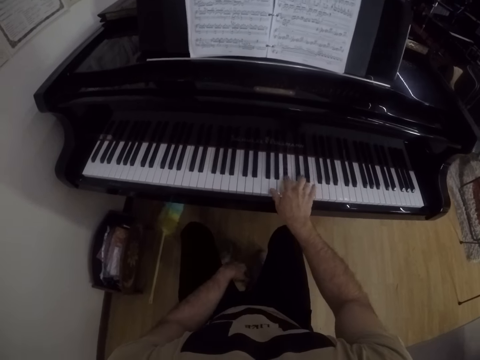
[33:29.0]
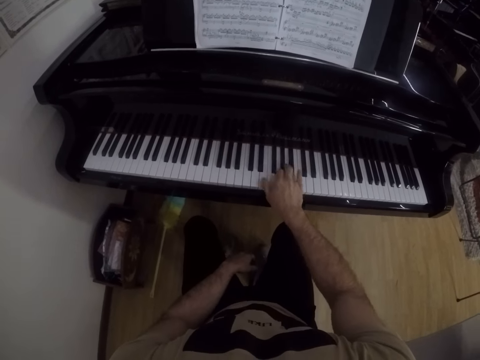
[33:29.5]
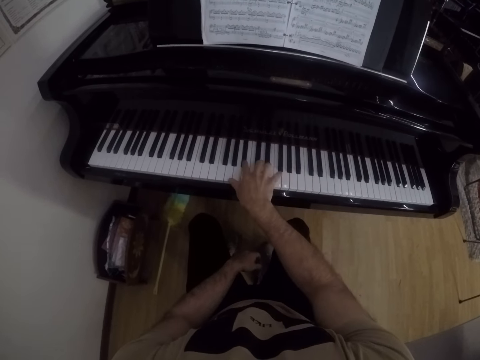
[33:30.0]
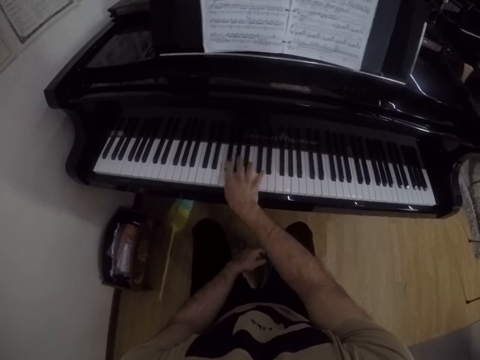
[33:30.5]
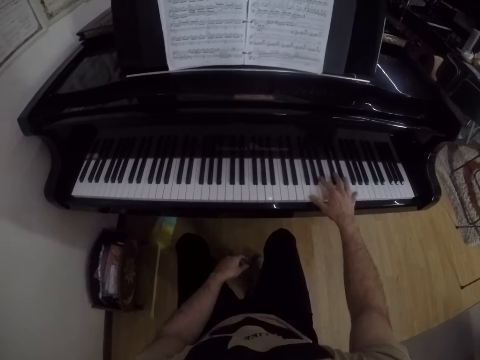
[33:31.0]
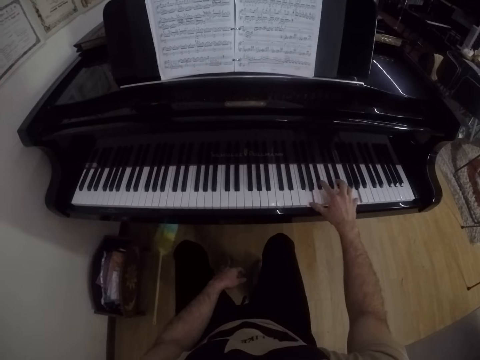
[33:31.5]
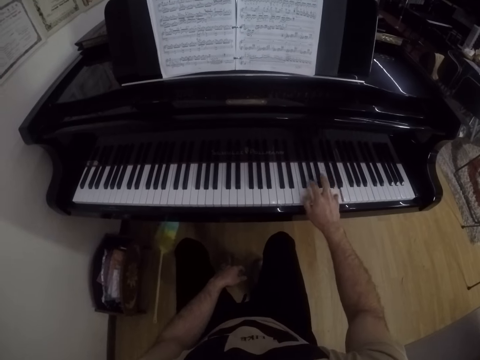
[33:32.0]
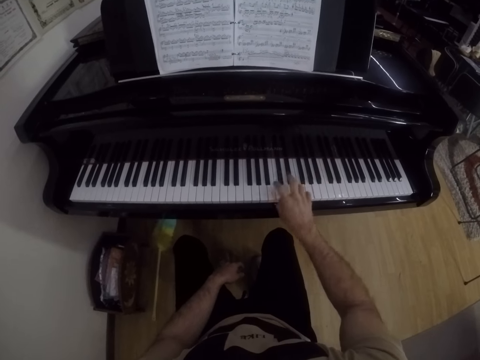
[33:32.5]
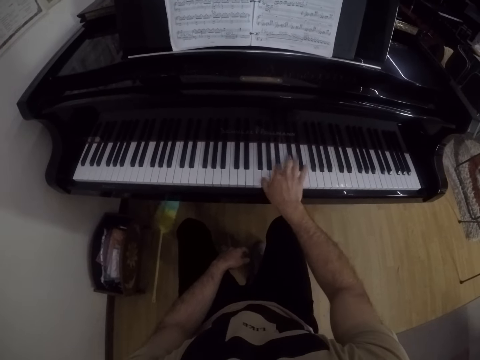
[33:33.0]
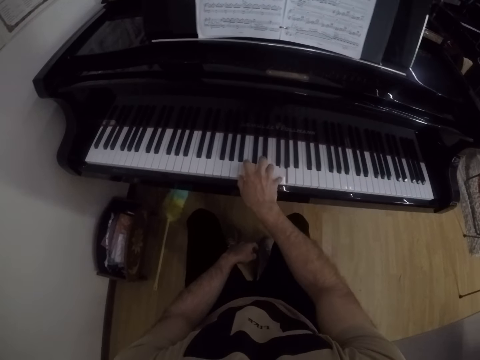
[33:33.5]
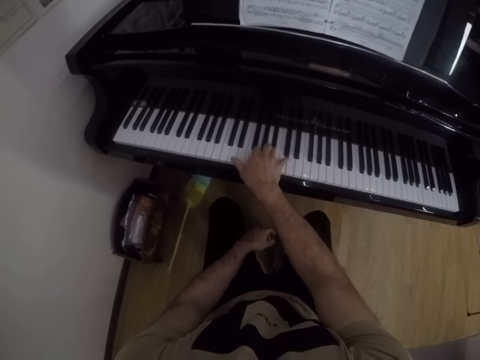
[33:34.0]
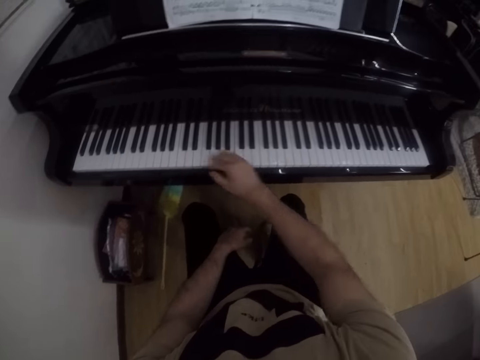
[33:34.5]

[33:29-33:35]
The camera wearer plays the piano with his right hand.

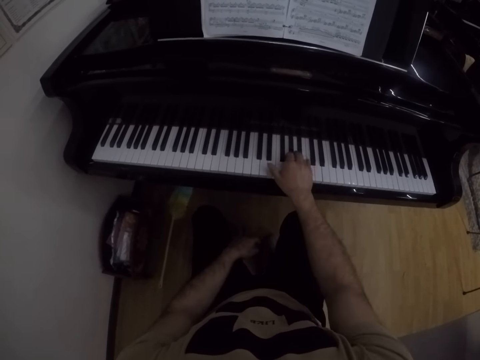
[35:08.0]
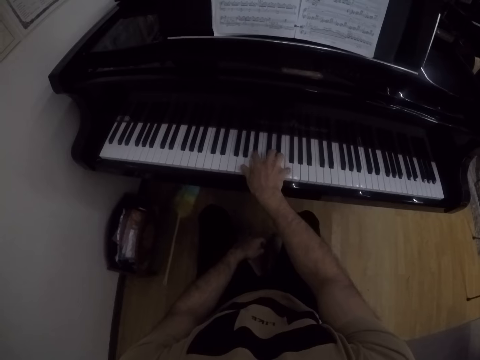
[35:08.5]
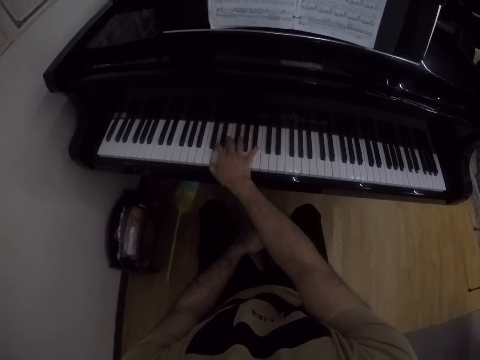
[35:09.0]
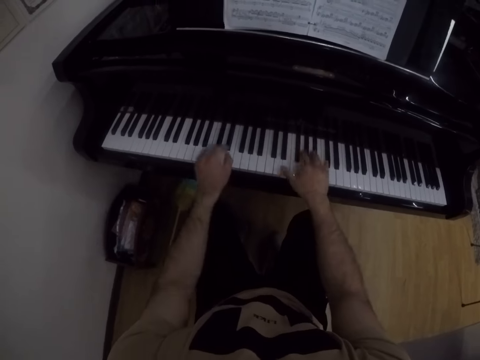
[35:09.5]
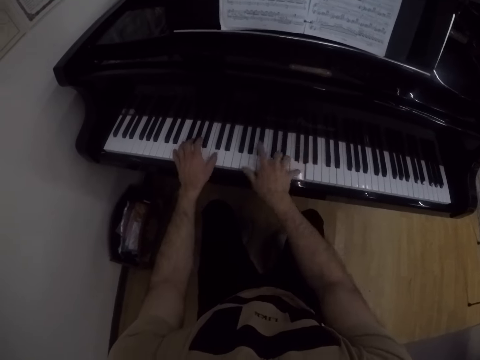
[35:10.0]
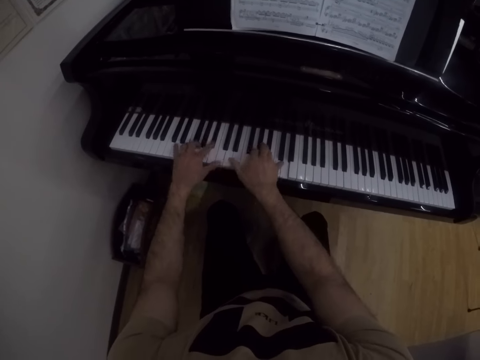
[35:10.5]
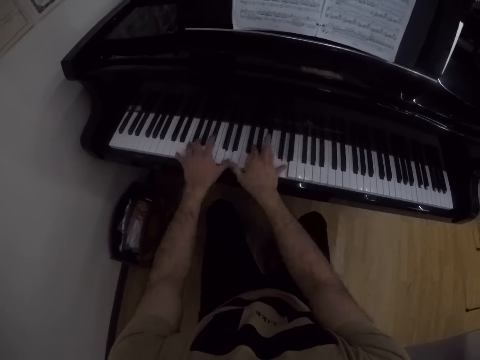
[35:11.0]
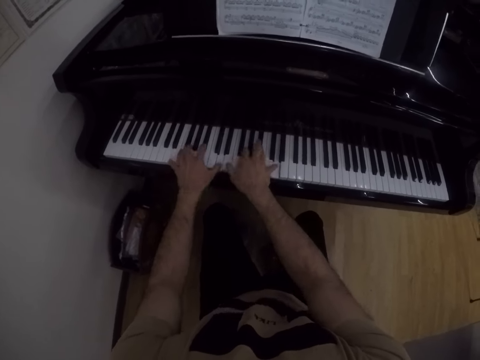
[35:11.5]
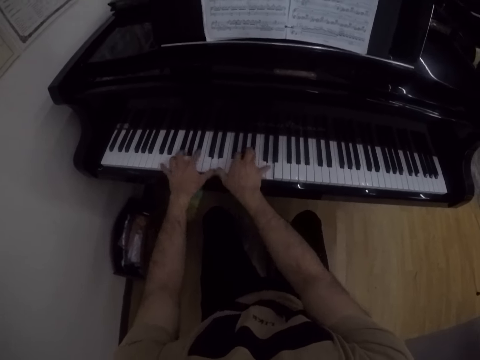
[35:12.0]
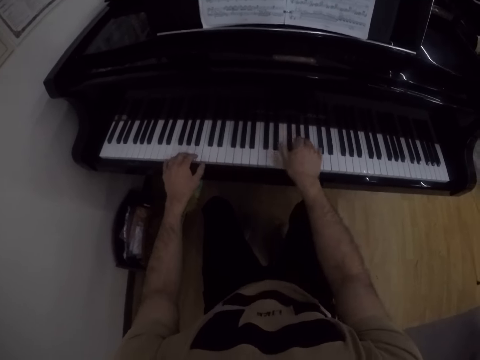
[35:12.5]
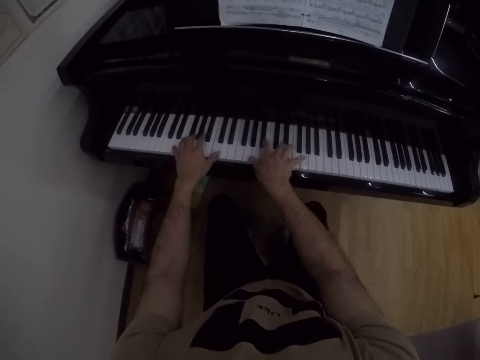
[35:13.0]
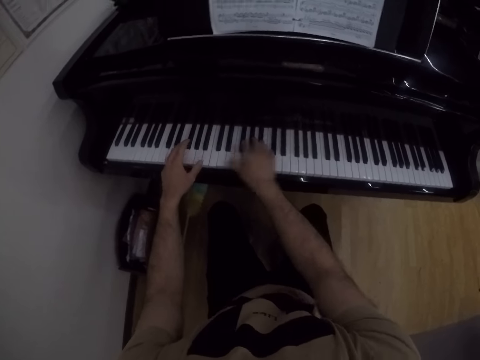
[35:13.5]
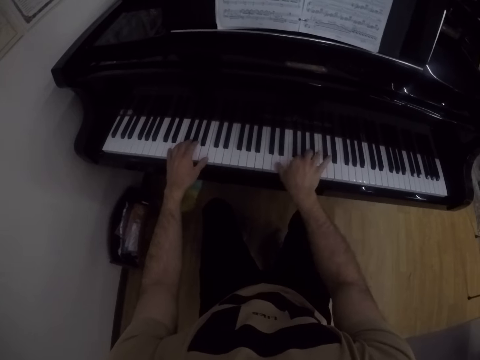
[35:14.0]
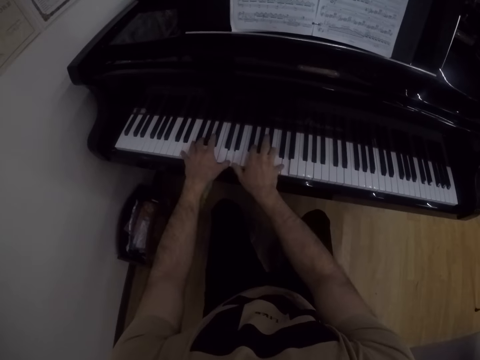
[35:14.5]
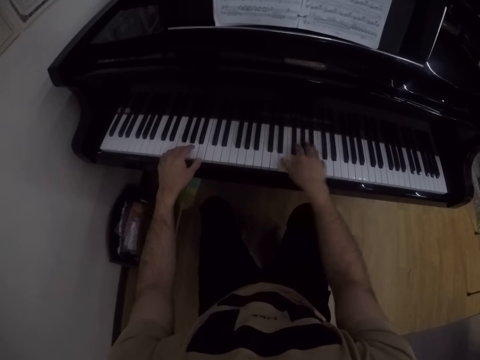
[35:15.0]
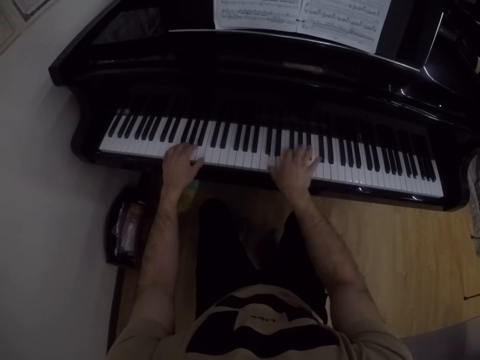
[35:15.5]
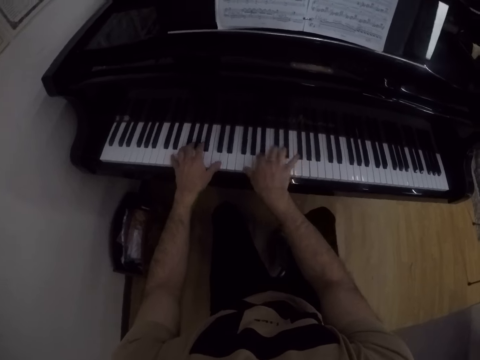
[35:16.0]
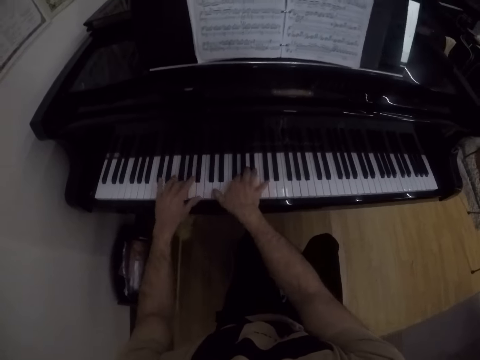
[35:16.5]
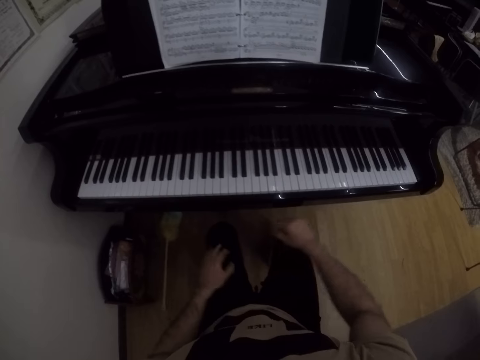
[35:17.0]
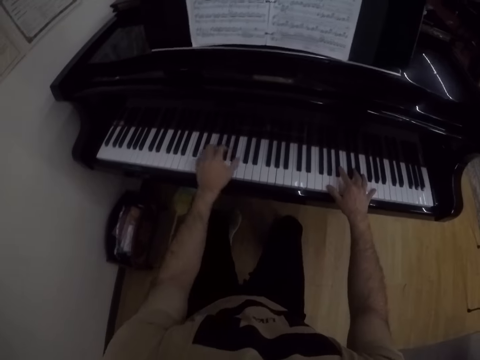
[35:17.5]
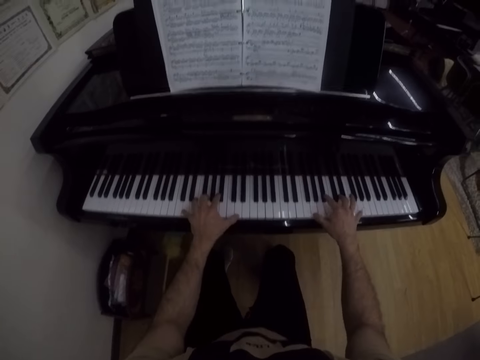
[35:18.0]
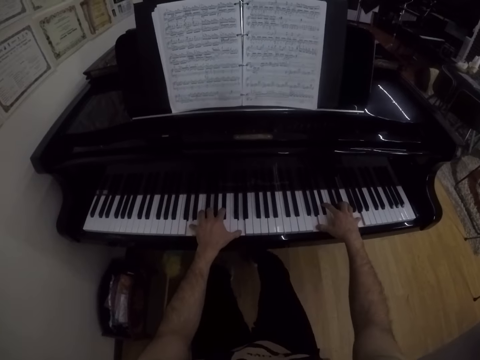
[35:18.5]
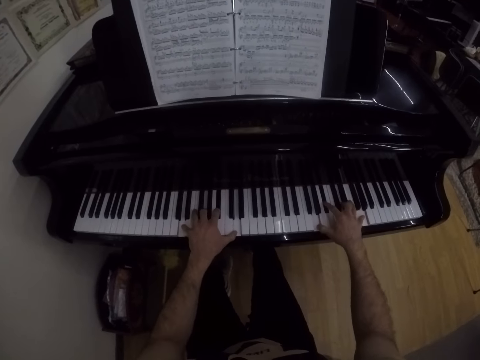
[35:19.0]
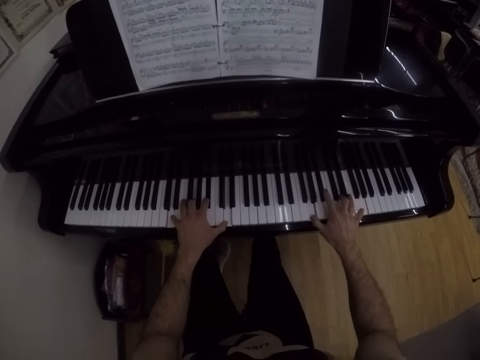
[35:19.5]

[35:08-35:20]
The camera wearer plays the piano with both hands.

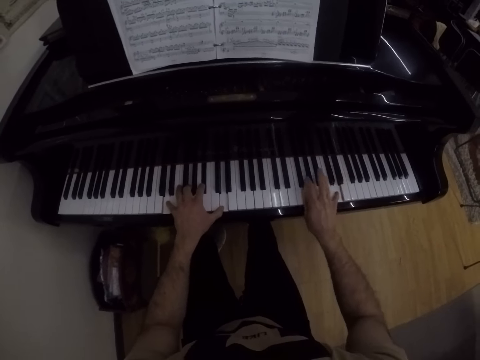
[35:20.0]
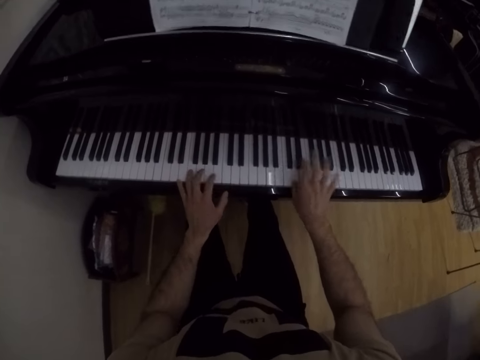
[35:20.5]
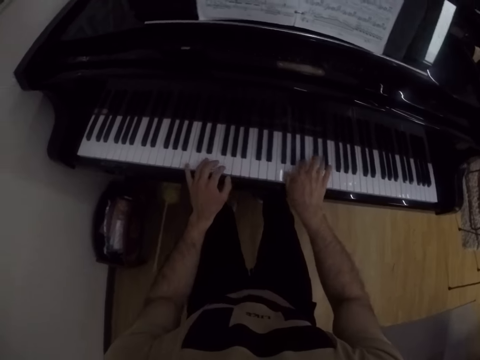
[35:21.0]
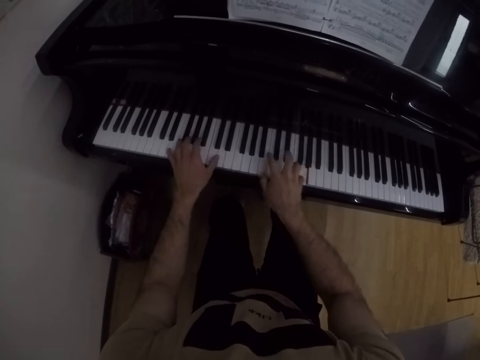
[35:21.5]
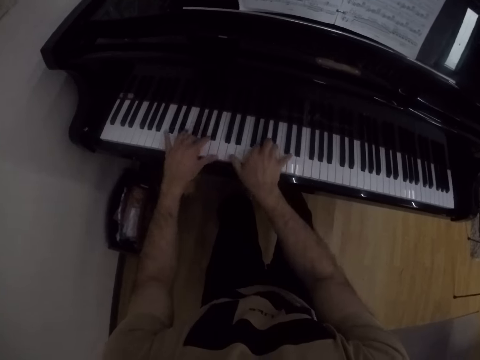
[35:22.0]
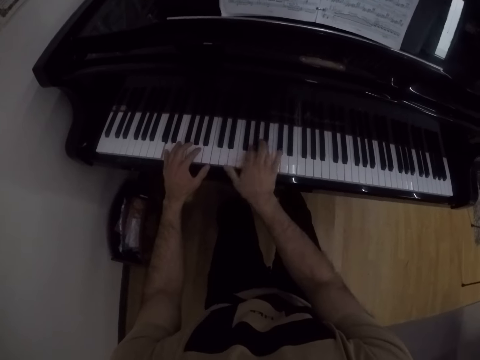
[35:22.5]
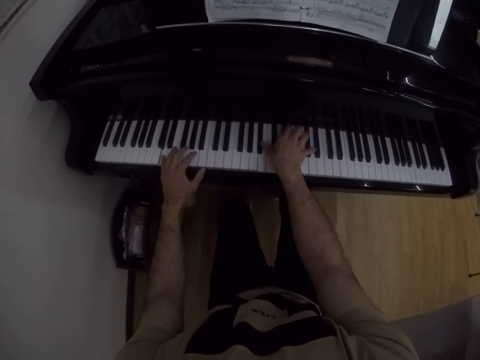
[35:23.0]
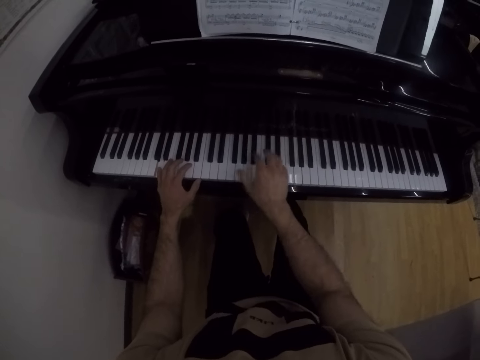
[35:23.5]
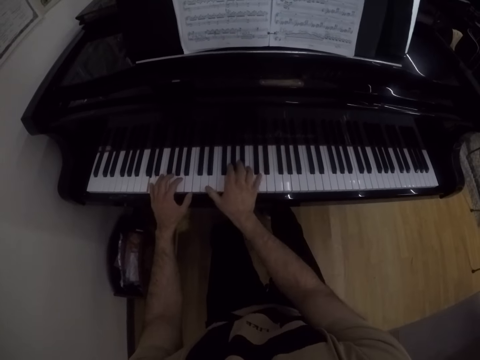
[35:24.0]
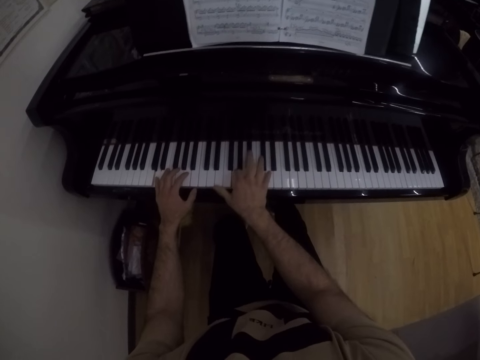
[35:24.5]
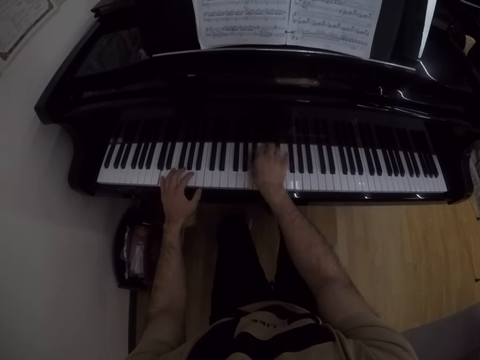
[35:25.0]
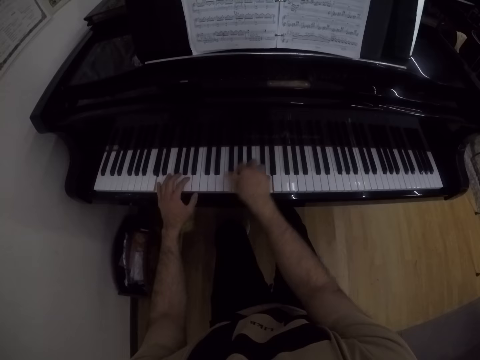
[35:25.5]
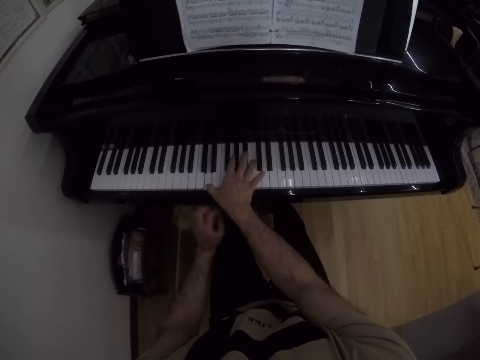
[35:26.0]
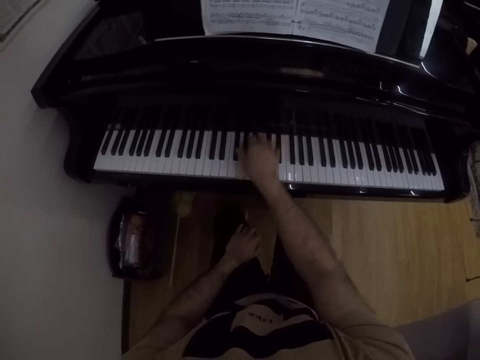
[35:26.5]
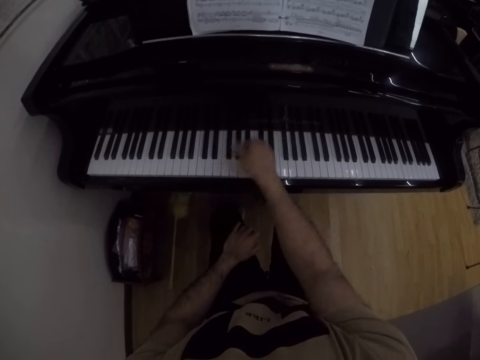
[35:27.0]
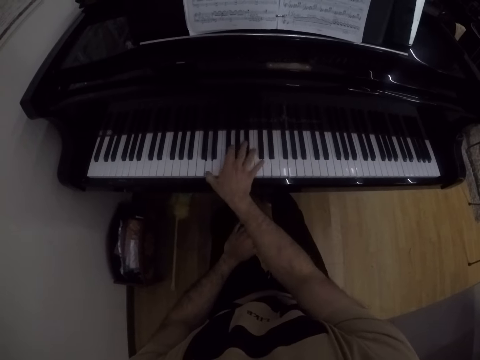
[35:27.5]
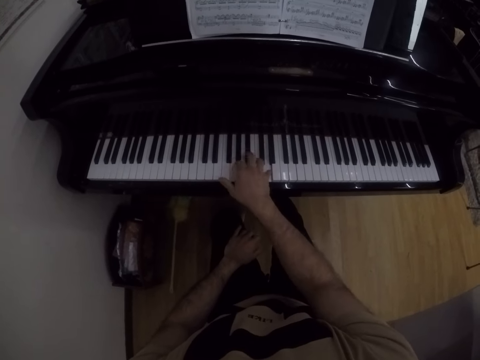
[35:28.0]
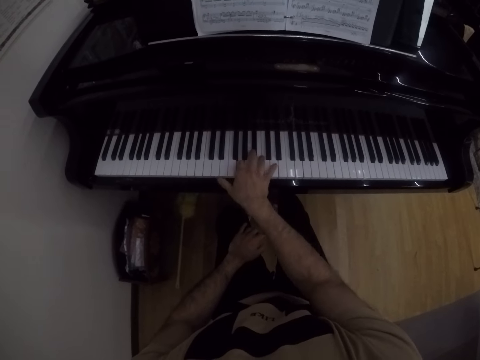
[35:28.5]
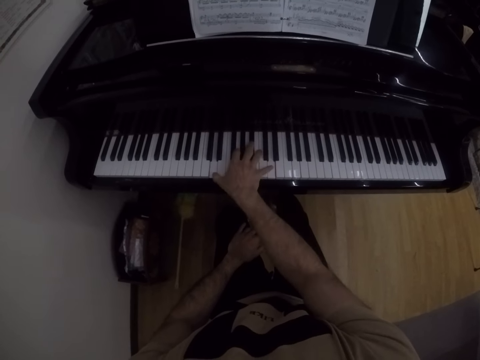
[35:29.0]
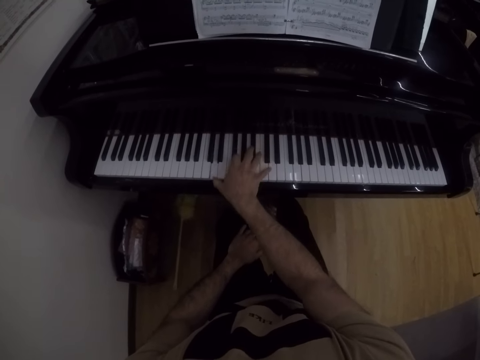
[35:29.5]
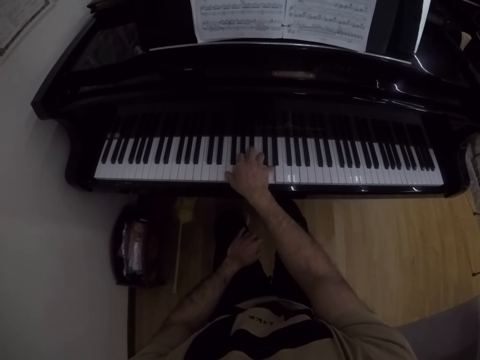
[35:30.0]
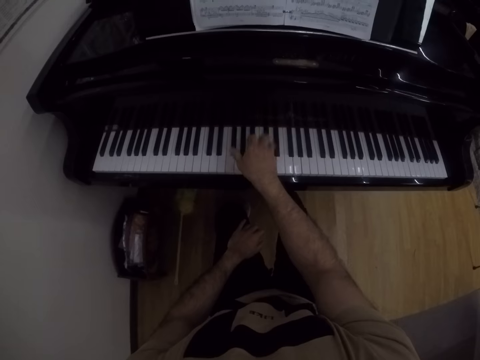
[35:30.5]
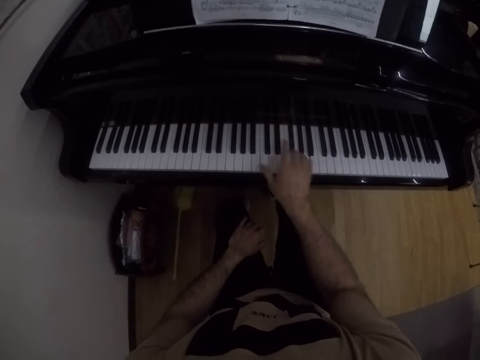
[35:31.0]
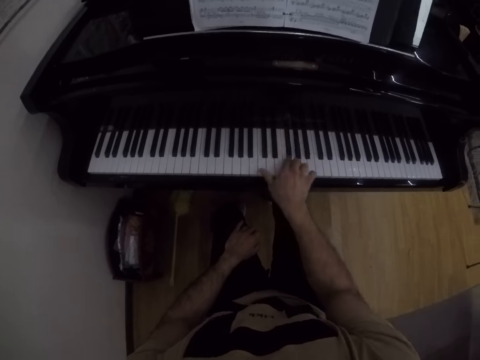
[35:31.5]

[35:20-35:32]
The camera wearer plays the piano with his right hand.
